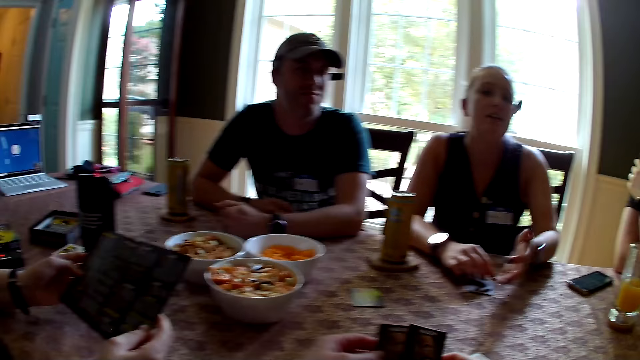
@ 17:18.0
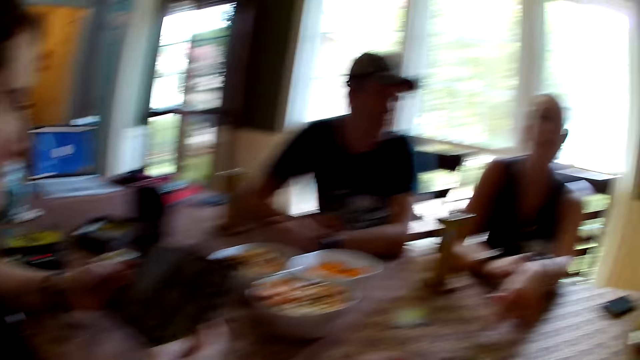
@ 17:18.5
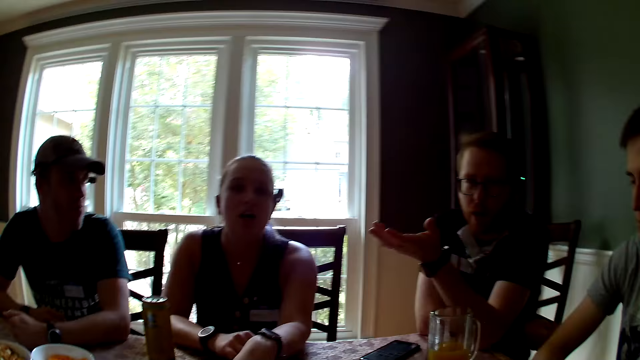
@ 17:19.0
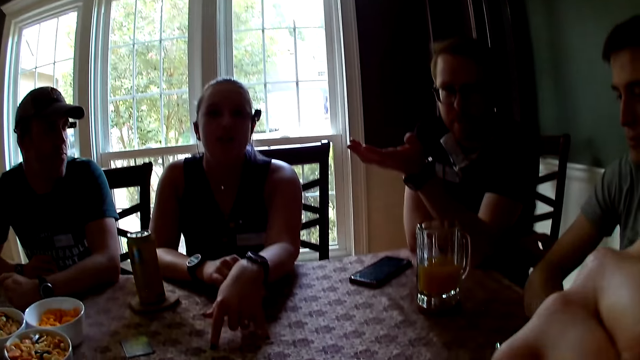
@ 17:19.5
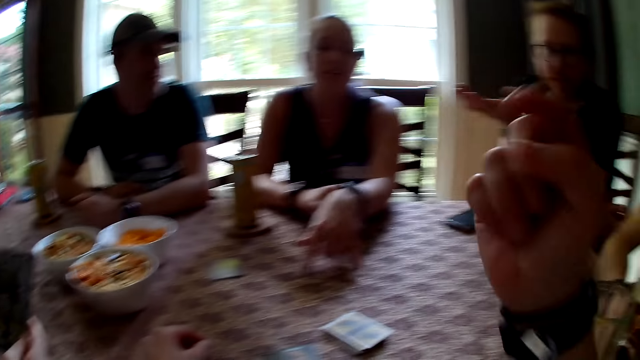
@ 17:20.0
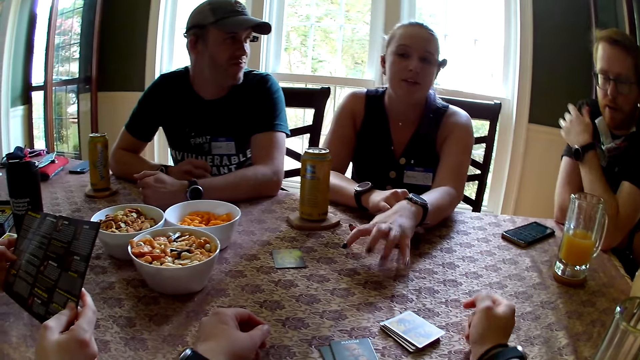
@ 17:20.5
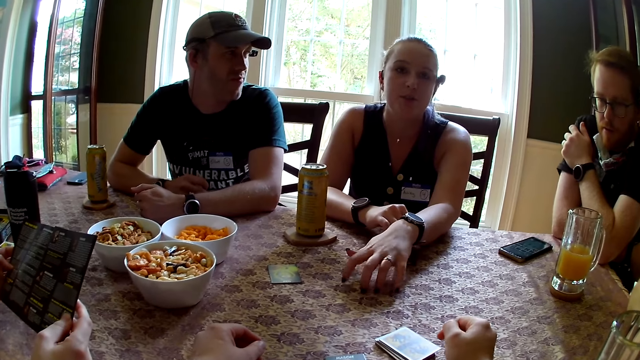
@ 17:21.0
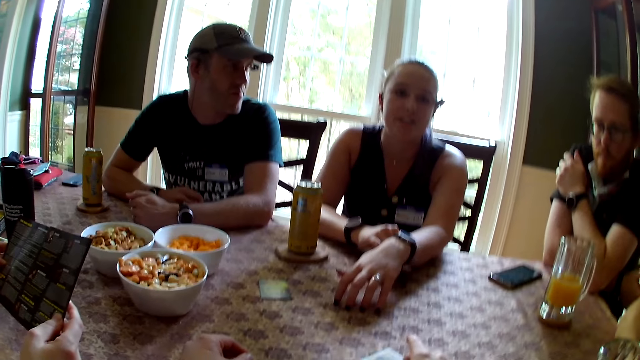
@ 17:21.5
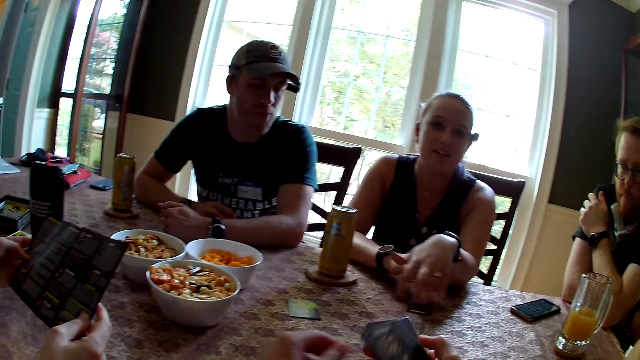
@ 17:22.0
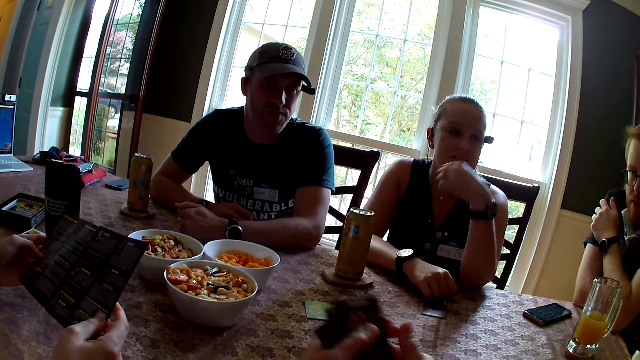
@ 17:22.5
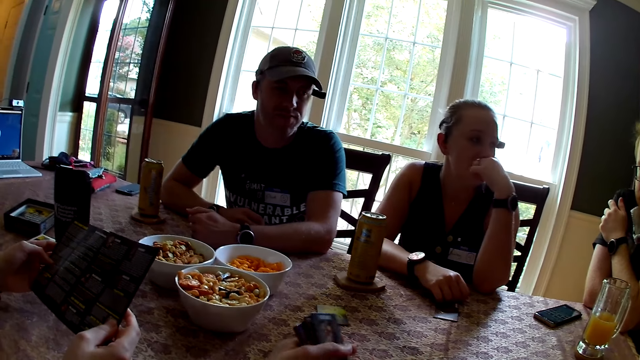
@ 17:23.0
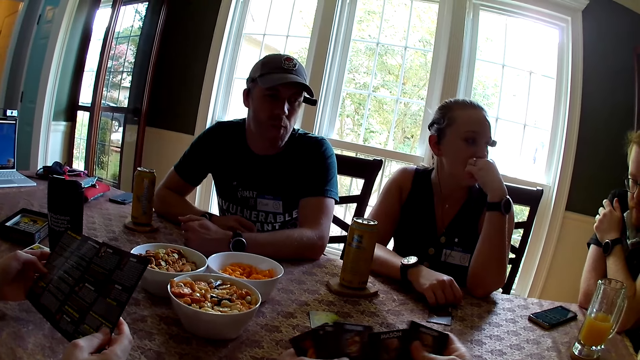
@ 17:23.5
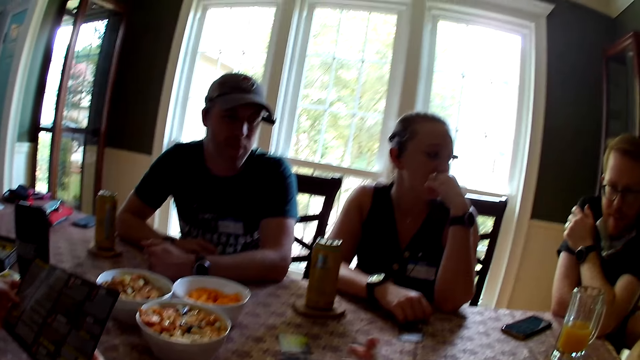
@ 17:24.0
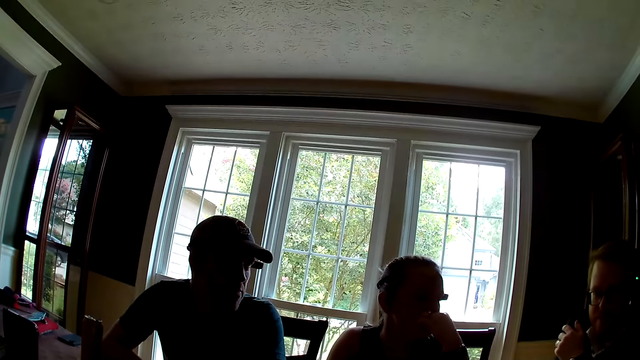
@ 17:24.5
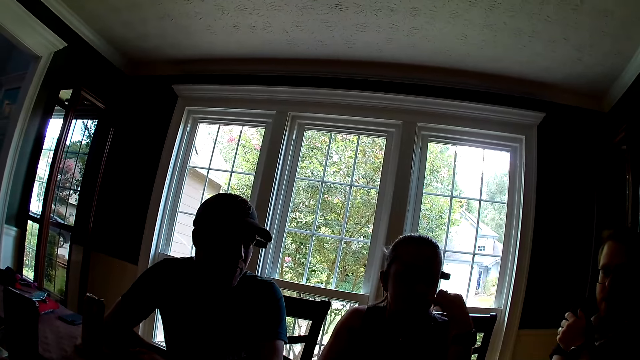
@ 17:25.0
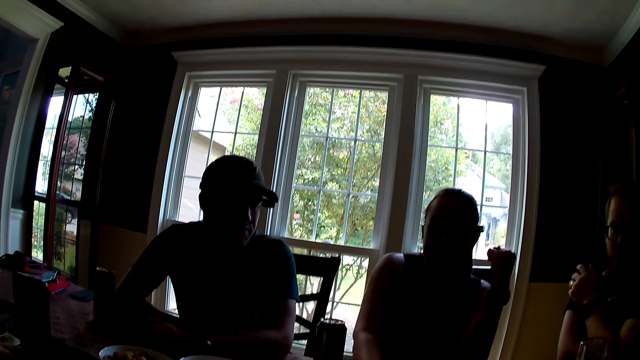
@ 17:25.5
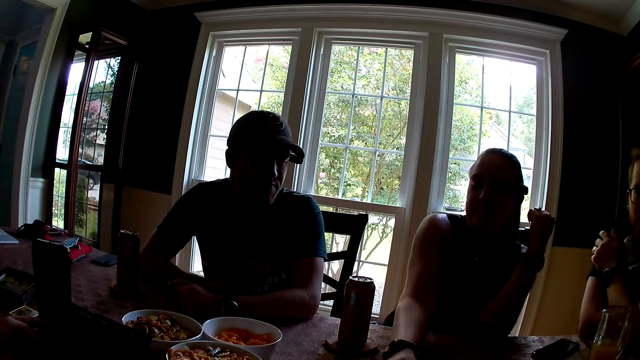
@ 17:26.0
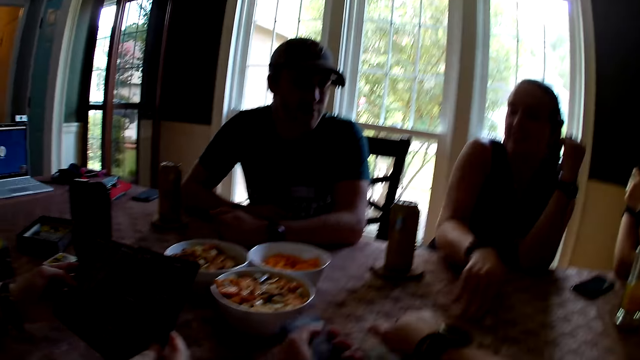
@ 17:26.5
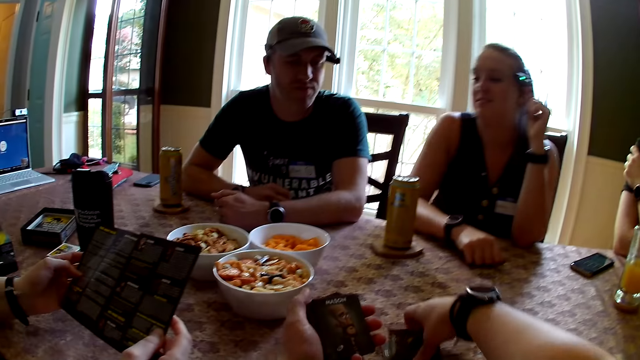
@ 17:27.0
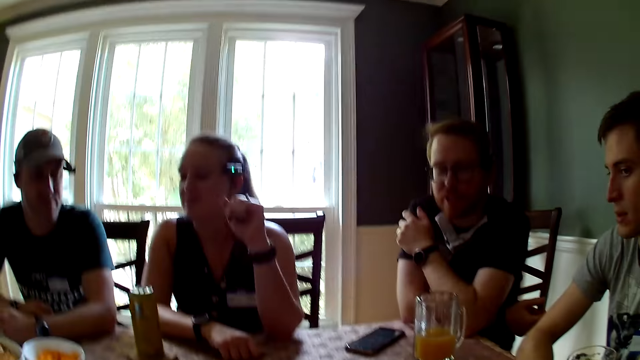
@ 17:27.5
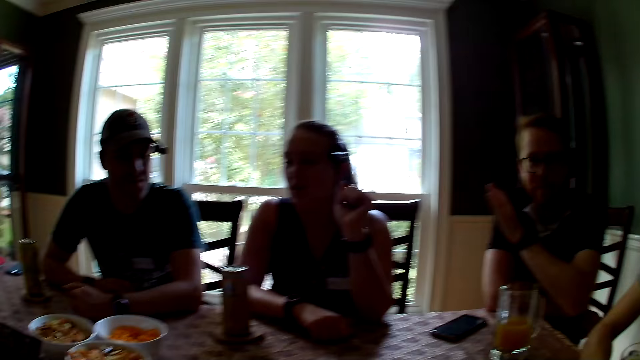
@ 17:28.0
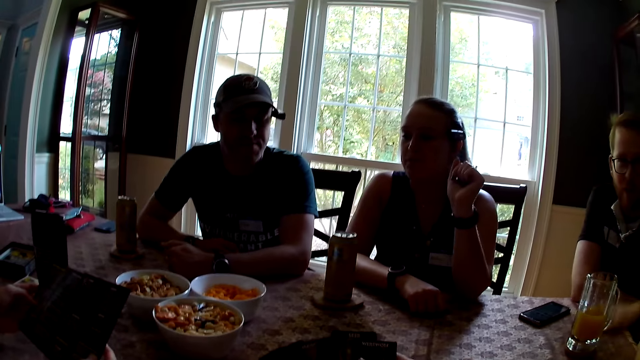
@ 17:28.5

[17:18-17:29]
A woman interacts with a man. The woman hits her left hand on the table. The camera wearer picks up the cards on the table. She holds the cards in her right hand. She arranges the cards in her hands. The woman moves her hand on the table. The camera wearer picks up the cards on the table.

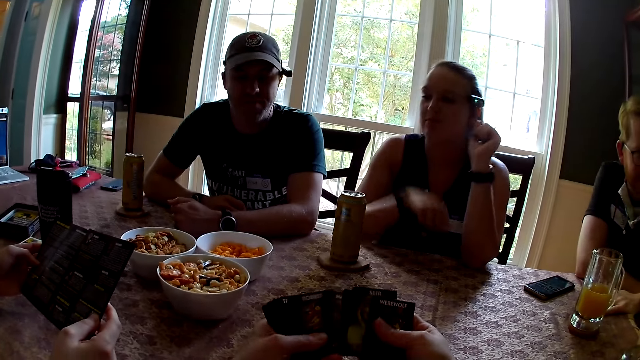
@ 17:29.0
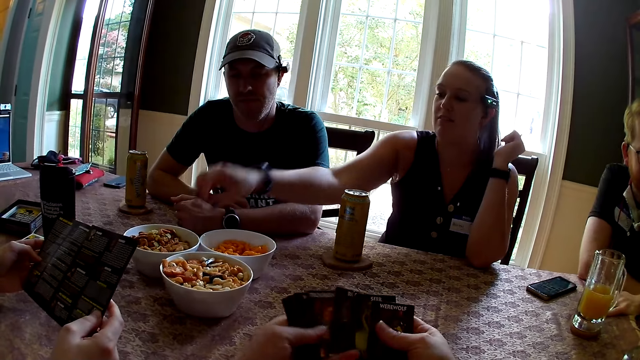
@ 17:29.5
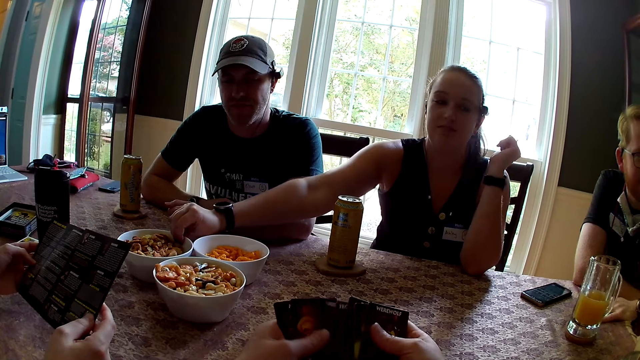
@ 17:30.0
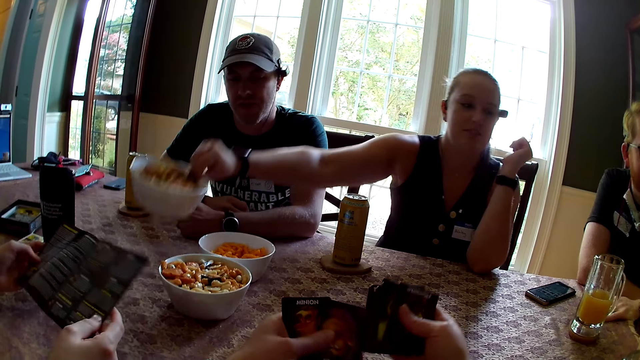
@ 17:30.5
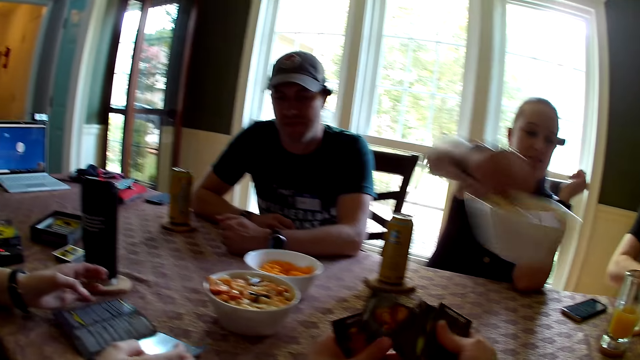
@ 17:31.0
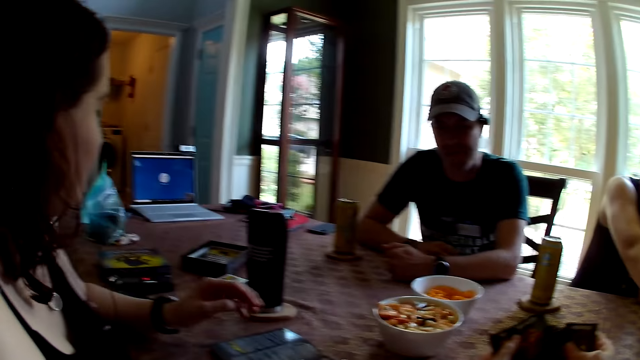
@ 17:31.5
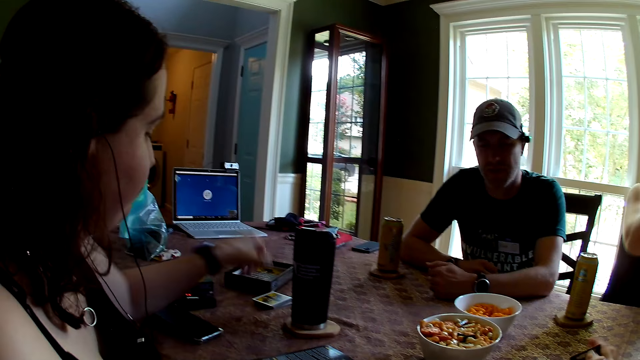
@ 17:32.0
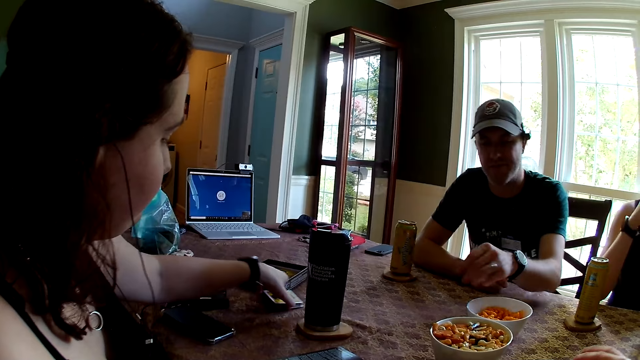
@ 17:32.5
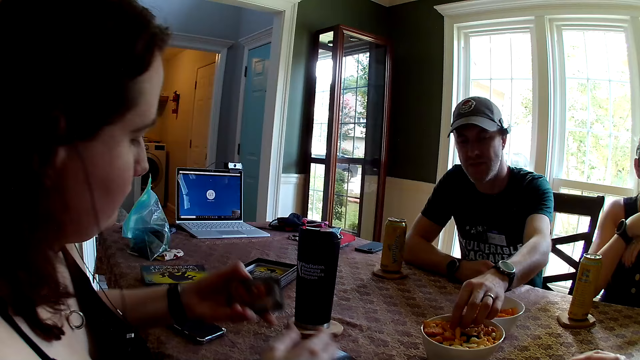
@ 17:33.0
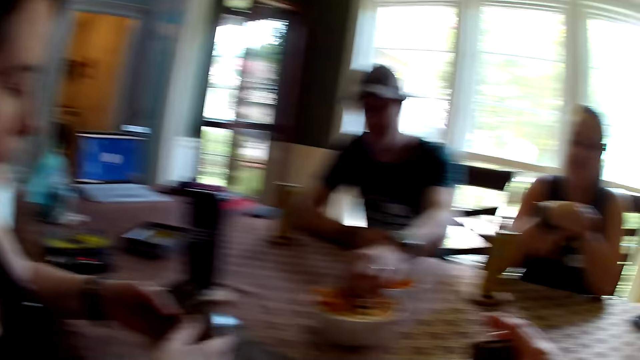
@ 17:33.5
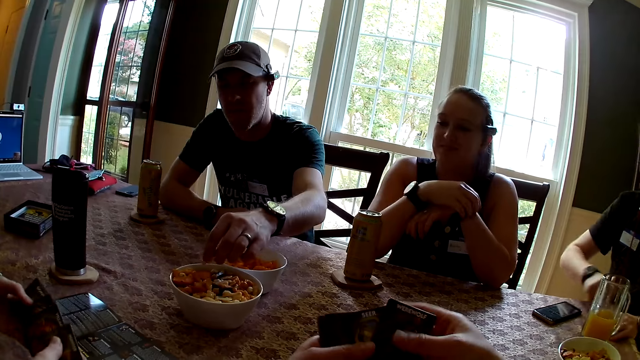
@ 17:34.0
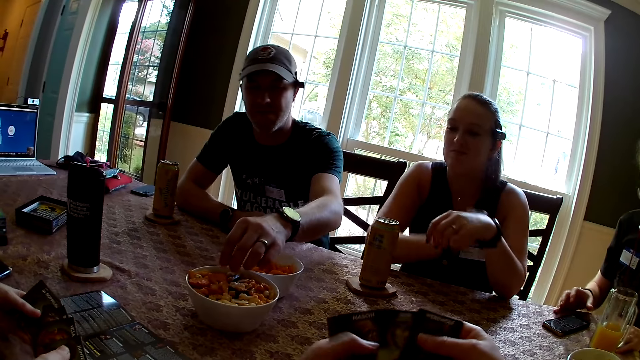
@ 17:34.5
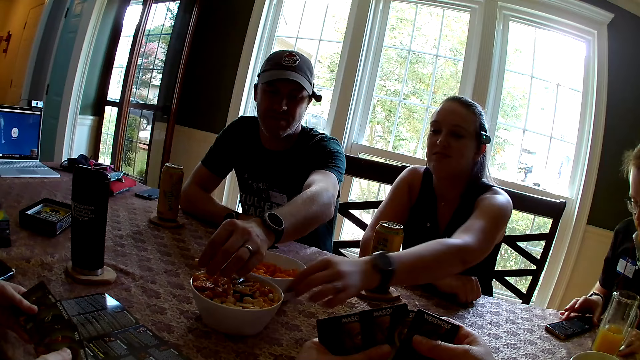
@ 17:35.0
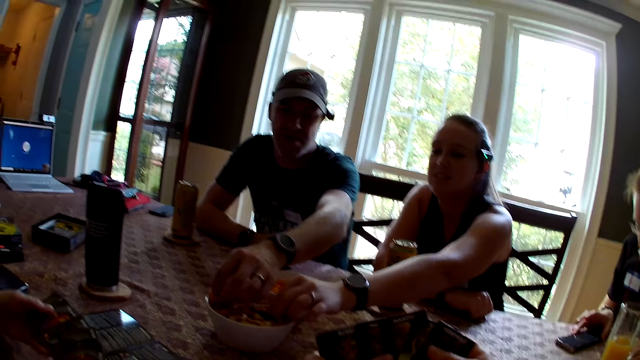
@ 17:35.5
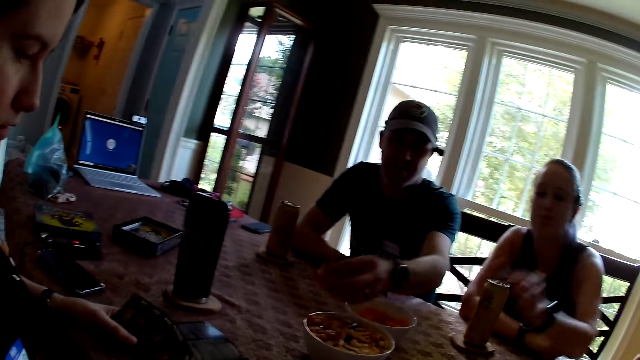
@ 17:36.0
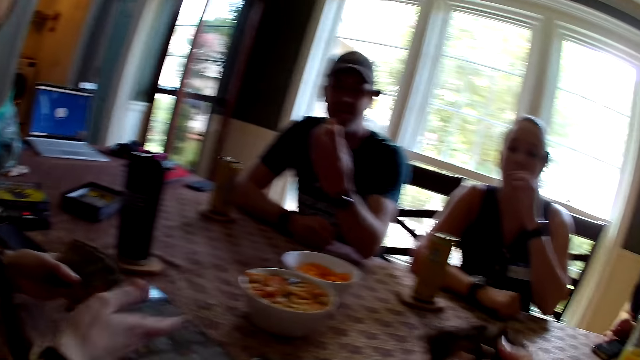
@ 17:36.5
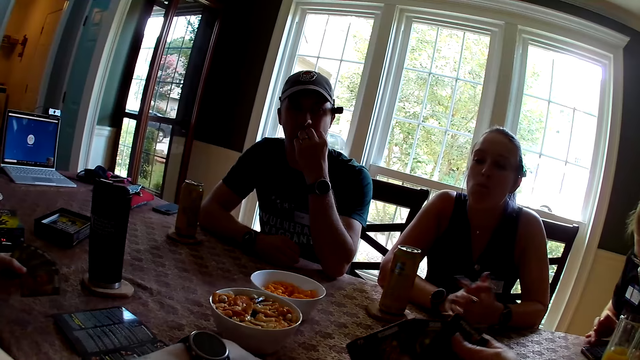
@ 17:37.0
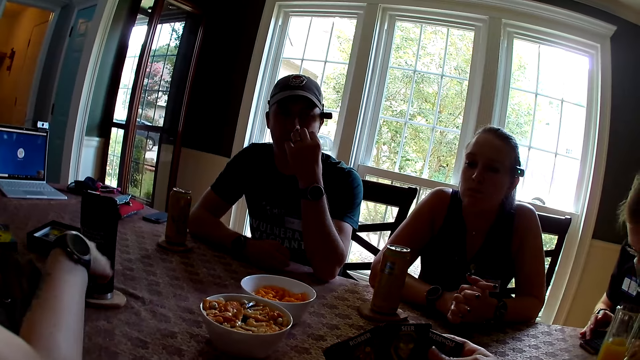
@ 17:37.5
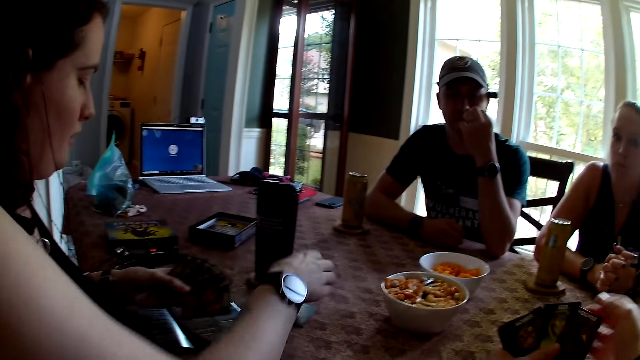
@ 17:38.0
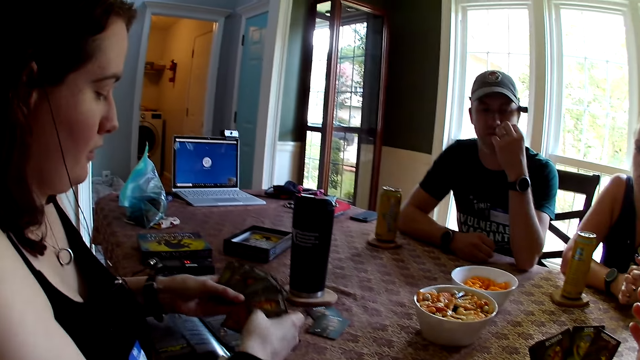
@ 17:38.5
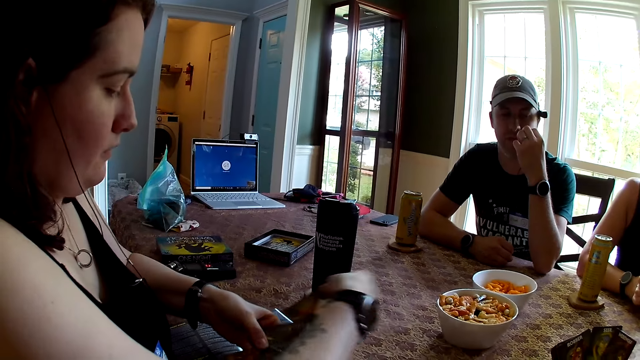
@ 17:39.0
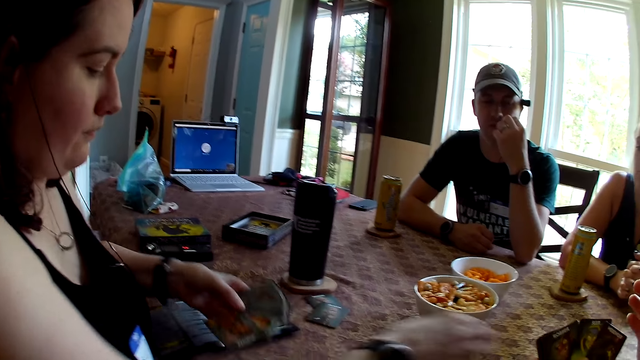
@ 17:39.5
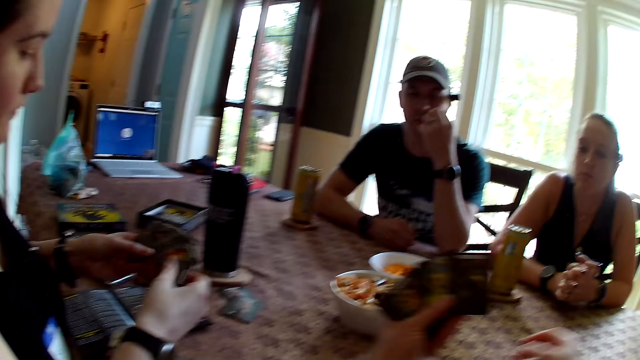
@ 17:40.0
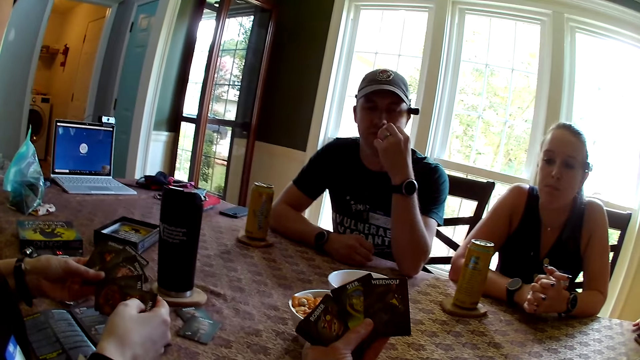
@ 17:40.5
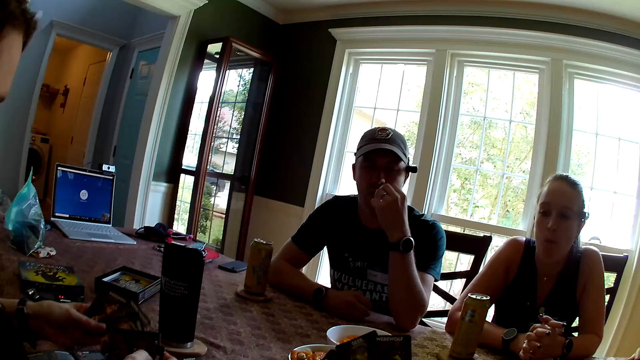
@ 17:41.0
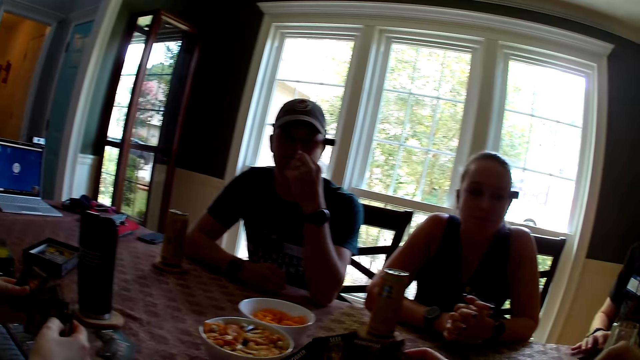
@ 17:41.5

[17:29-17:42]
The camera wearer arranges the cards in her hands. A woman picks up the bowl on the table. She carries the plate of snack with her right hand. She drops the plate of snack on the table. Another woman picks up the cards on the table. She carries the cards from the table with her left hand. A man picks up a snack in the bowl. The second woman arranges the cards. The man picks up a snack in the bowl. The first woman picks up a snack in the bowl. The man carries the snack from the plate with his left hand. The first woman carries the snack from the plate with her left hand, and eats the snack. The man eats the snack with his left hand. The second woman arranges the cards. She drops the card on the table with her right hand. She does so again.
